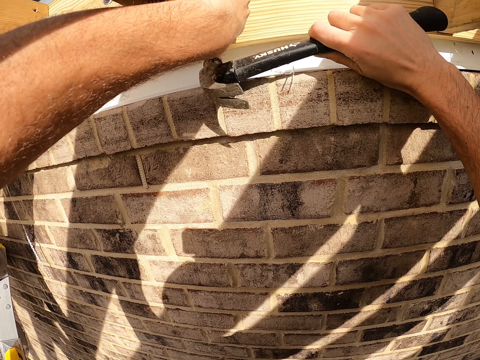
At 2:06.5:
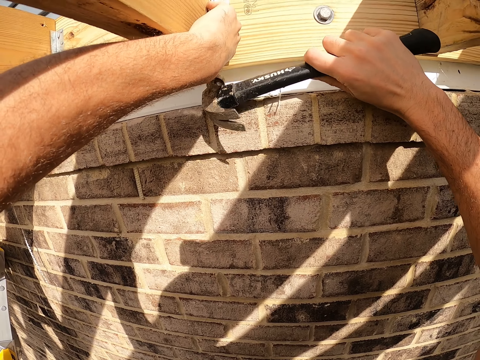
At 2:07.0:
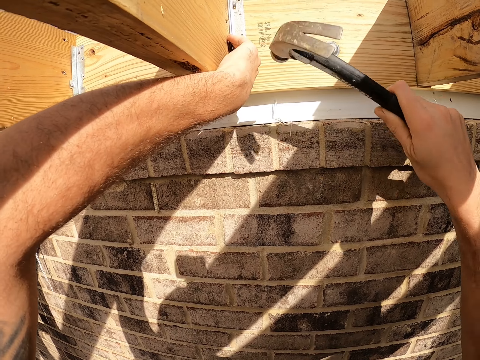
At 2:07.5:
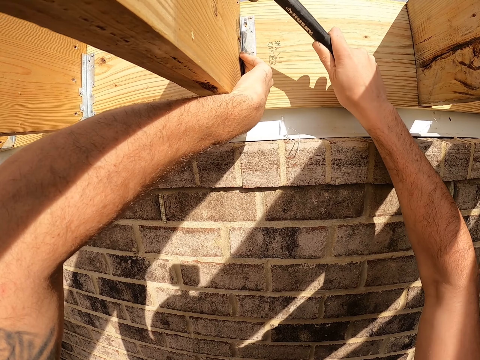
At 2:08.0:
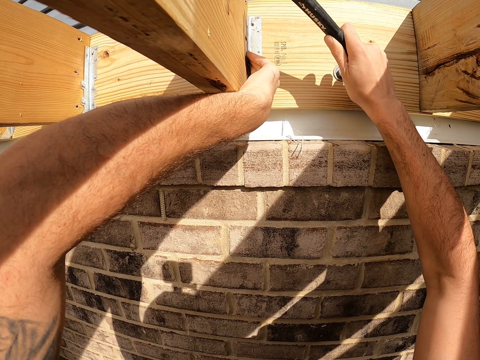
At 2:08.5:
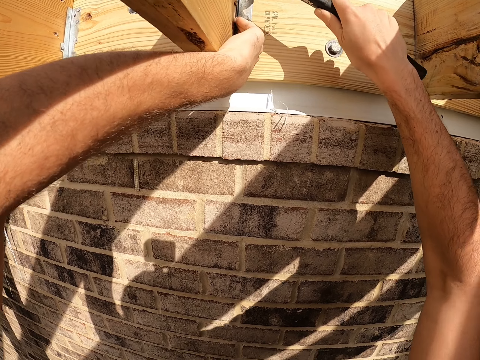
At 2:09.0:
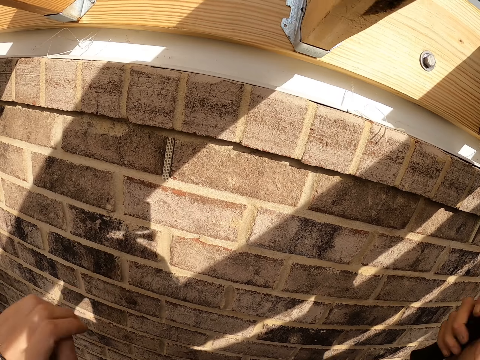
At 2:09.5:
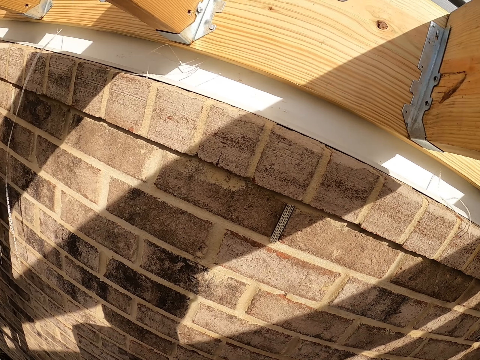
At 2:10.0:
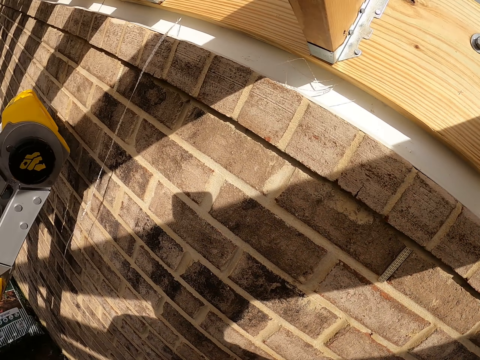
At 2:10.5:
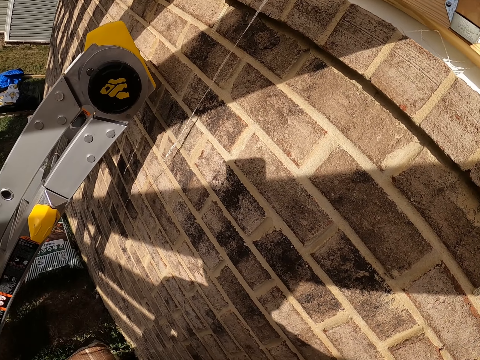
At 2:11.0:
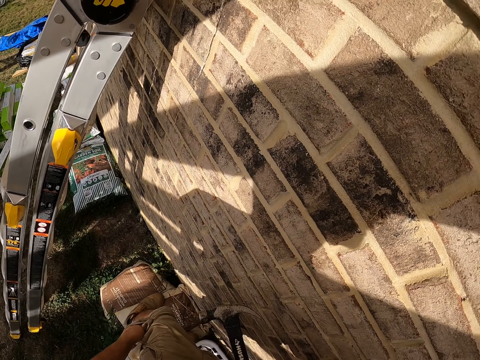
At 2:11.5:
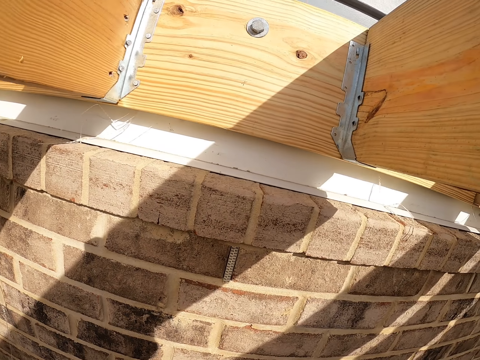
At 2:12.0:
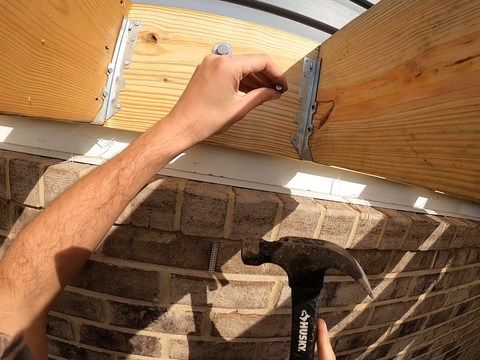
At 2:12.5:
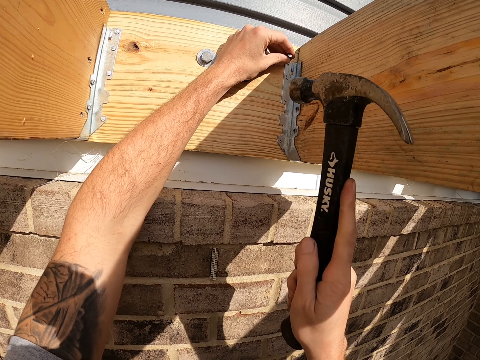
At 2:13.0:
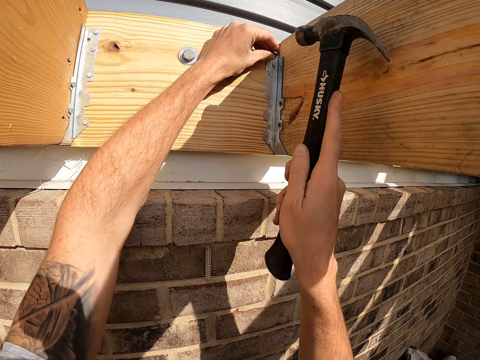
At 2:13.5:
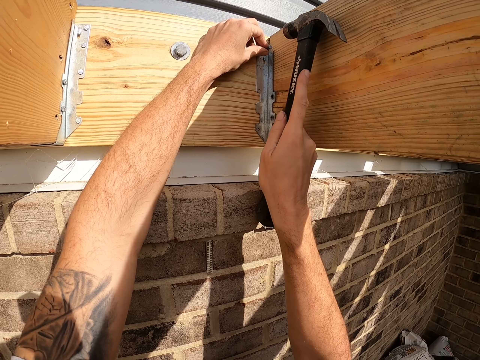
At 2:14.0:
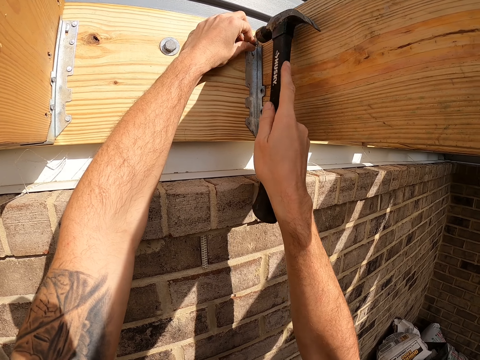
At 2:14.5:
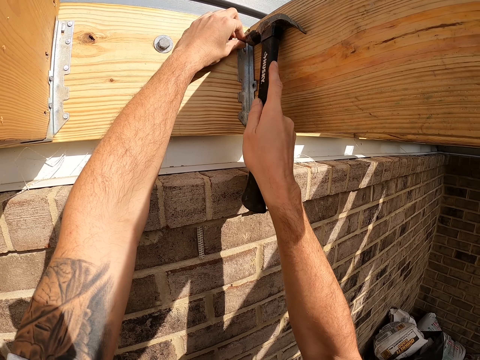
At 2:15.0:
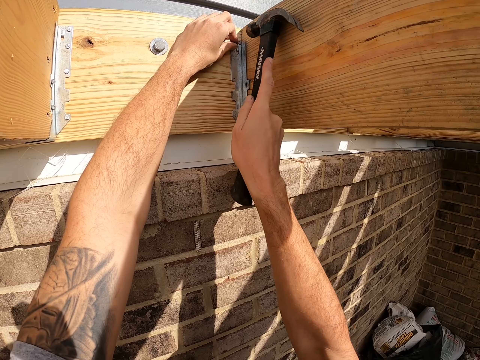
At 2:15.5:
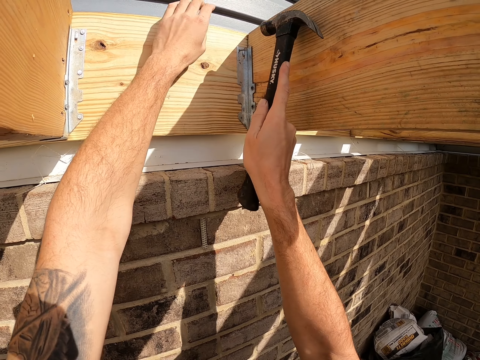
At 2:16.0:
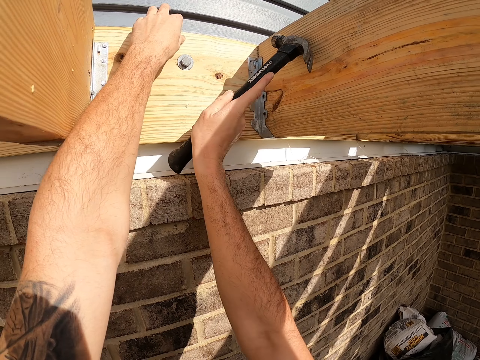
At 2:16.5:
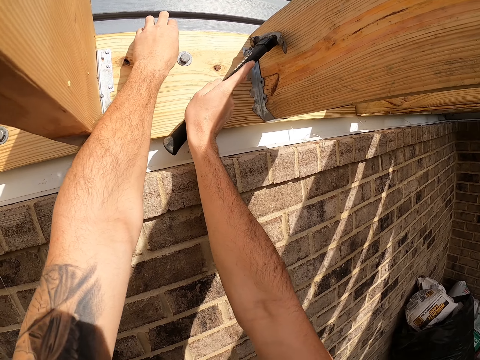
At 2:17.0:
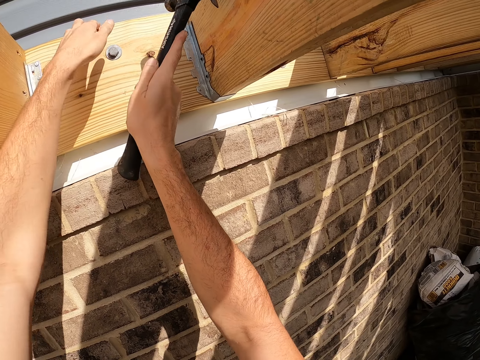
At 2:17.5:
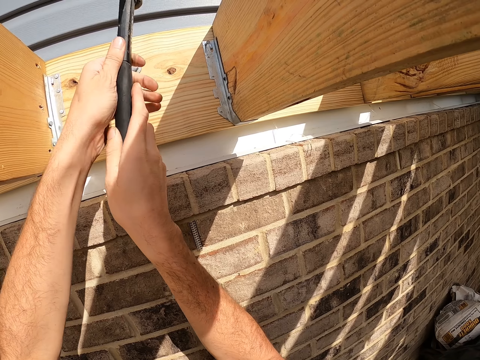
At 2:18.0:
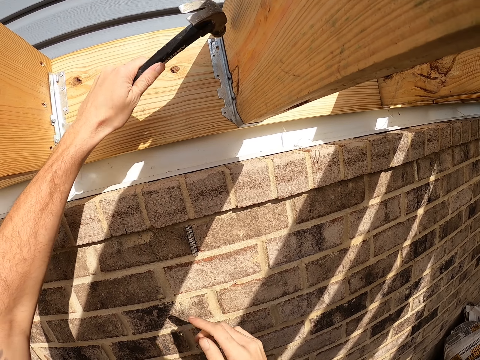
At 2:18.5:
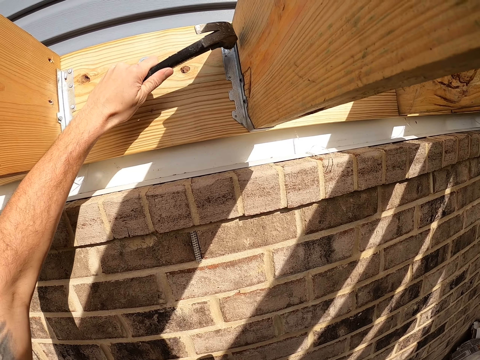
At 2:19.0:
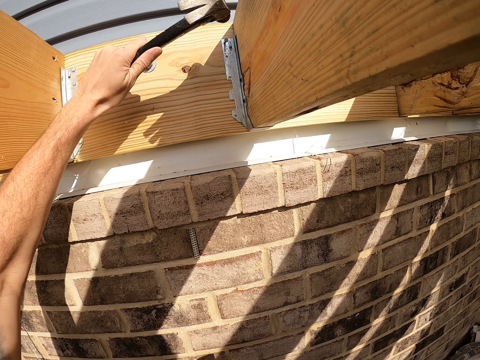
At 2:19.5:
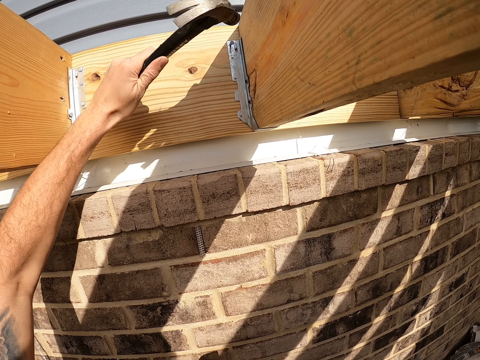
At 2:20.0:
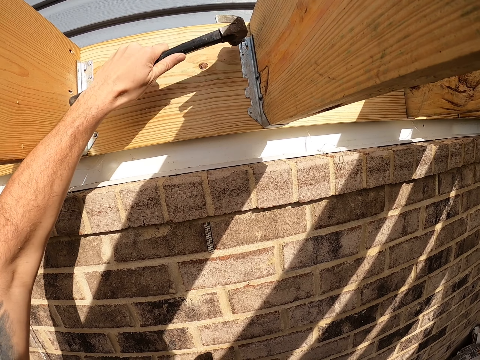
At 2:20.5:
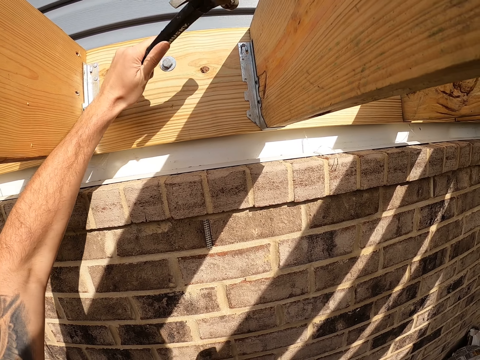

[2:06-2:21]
The camera wearer removes the hammer from something. They look down. They place an iron nail on the wood. They hit the iron nail.

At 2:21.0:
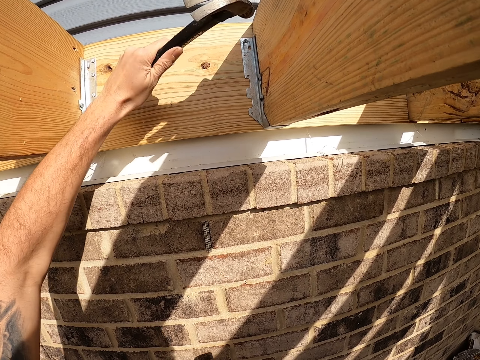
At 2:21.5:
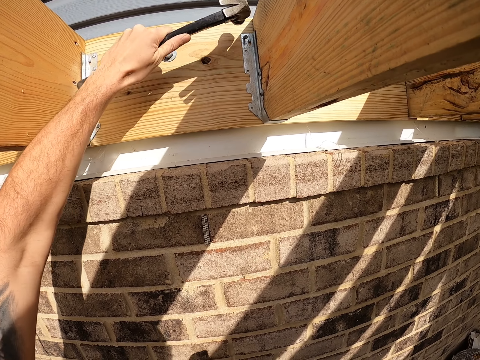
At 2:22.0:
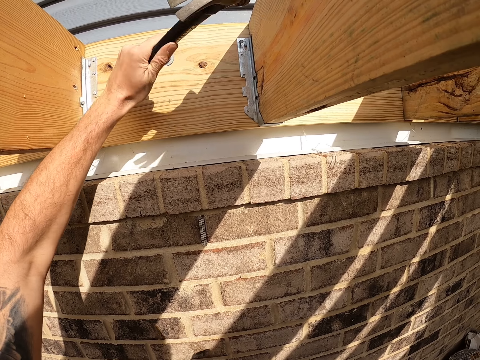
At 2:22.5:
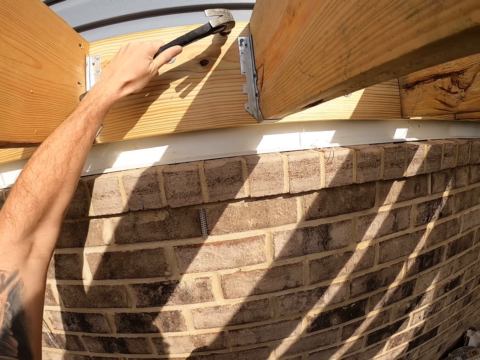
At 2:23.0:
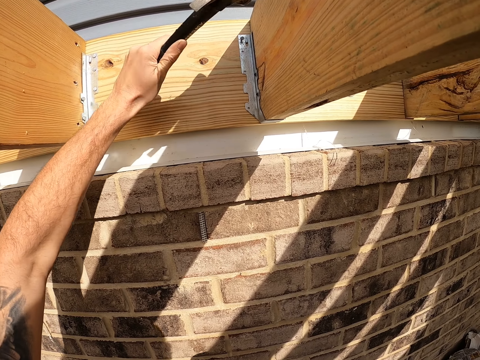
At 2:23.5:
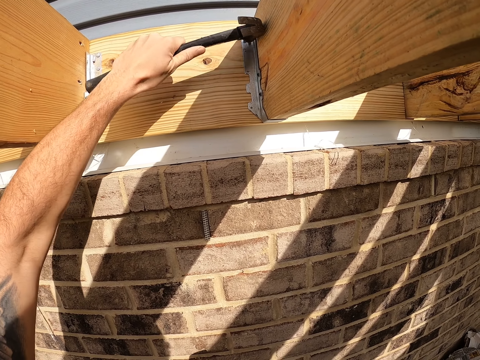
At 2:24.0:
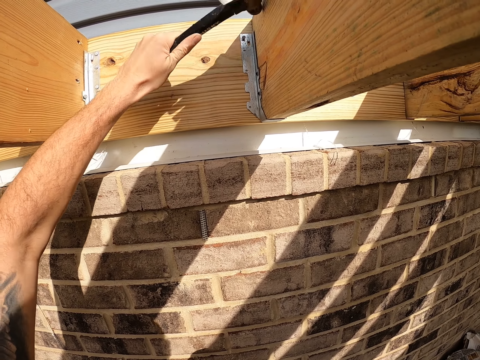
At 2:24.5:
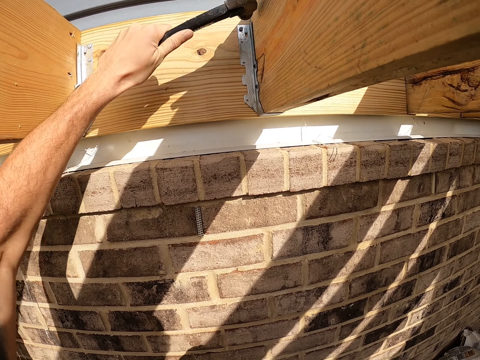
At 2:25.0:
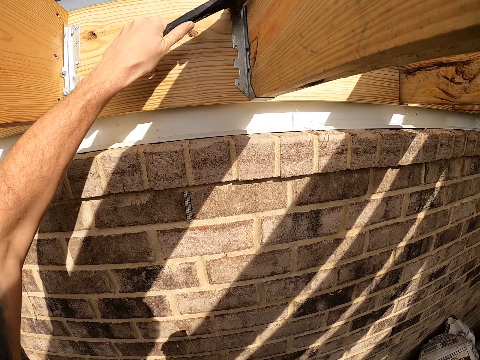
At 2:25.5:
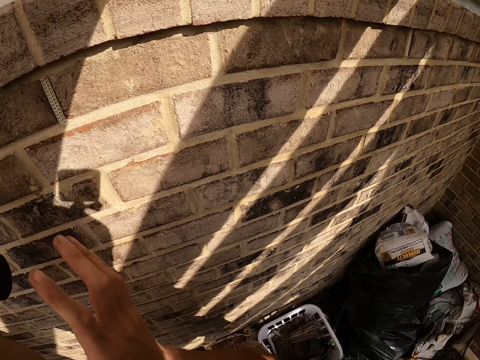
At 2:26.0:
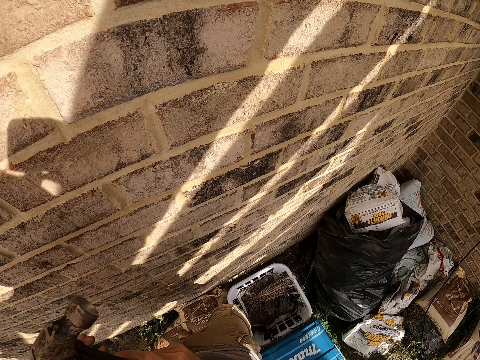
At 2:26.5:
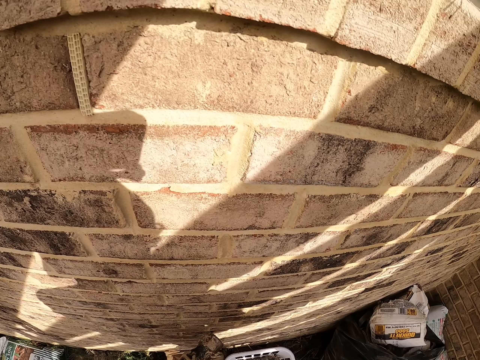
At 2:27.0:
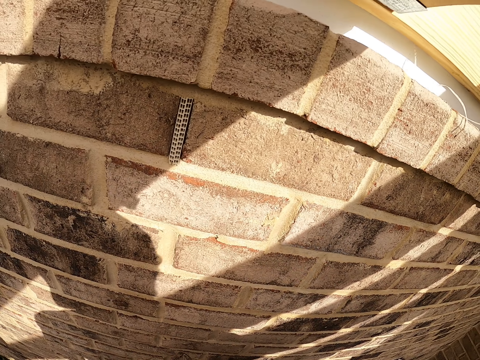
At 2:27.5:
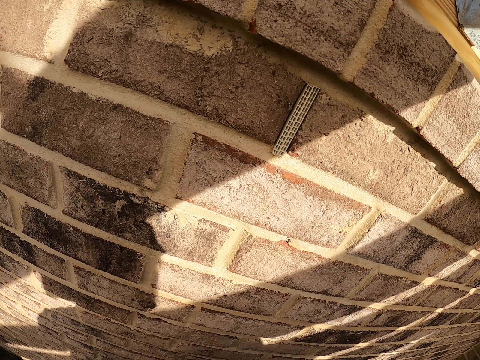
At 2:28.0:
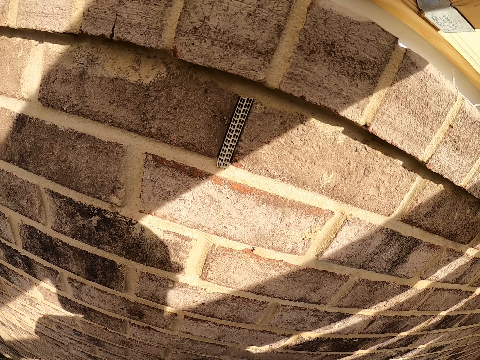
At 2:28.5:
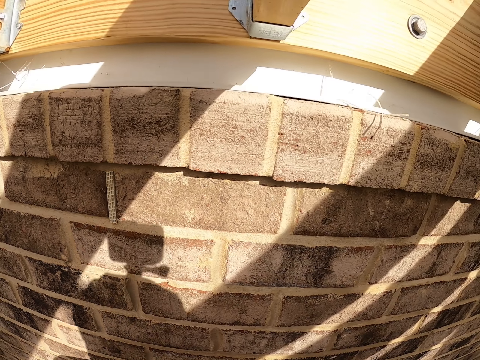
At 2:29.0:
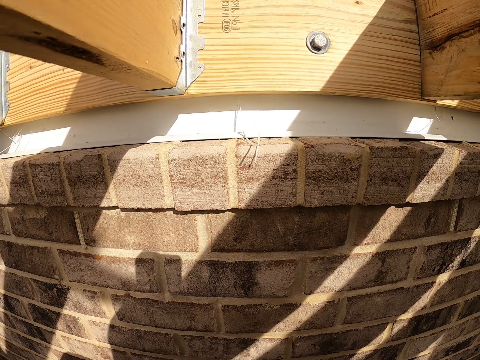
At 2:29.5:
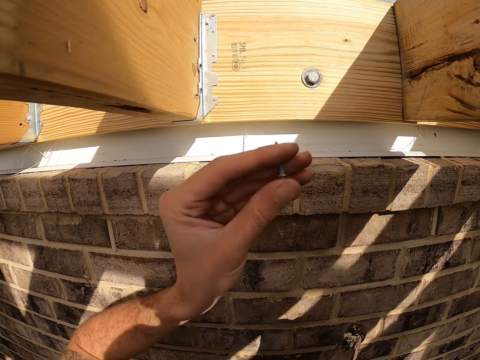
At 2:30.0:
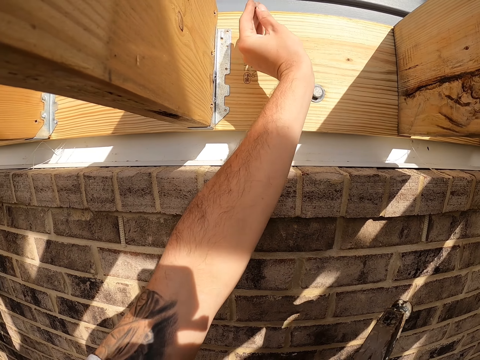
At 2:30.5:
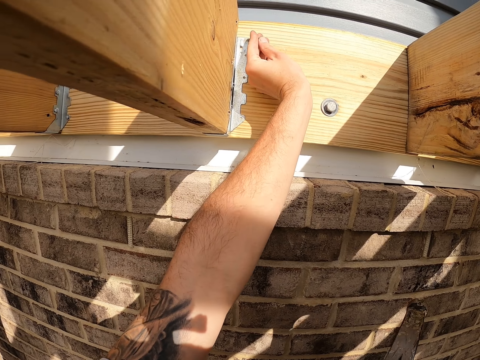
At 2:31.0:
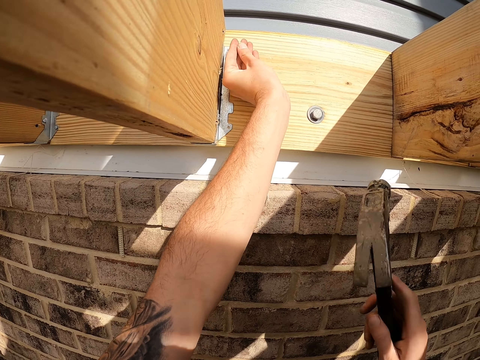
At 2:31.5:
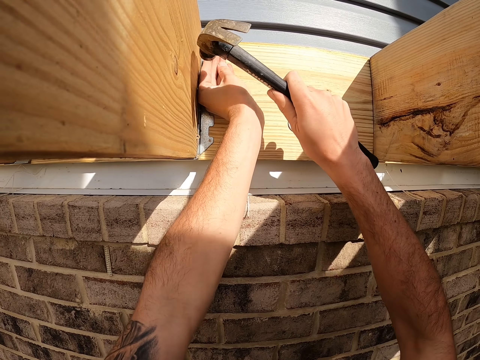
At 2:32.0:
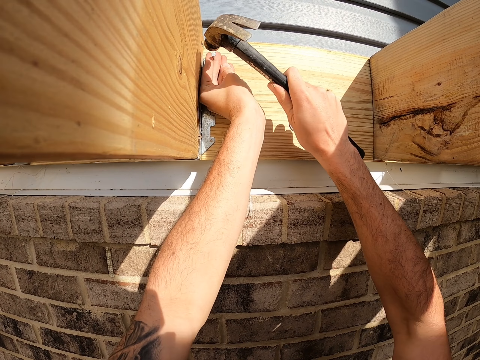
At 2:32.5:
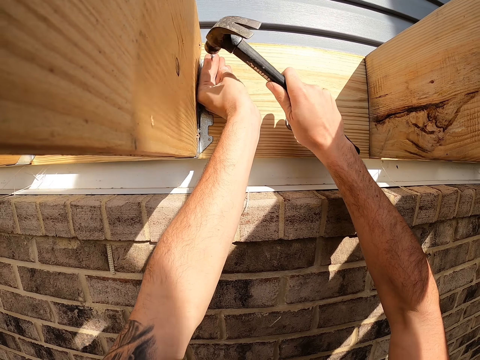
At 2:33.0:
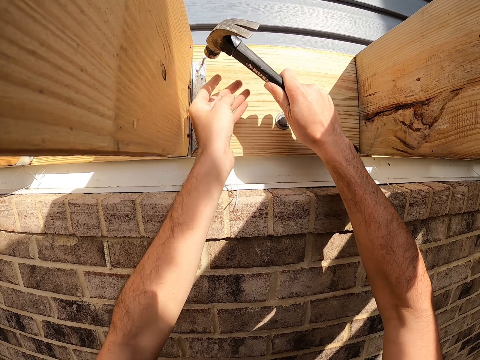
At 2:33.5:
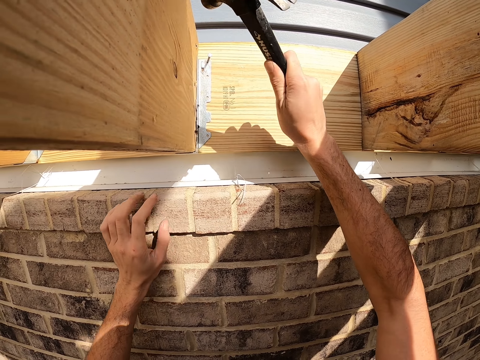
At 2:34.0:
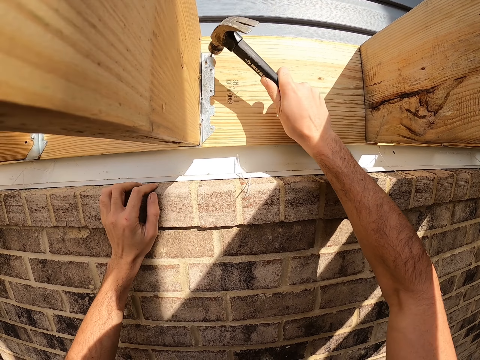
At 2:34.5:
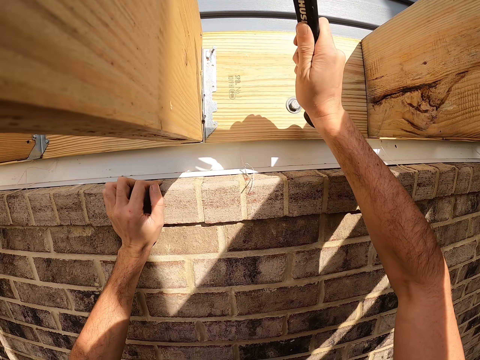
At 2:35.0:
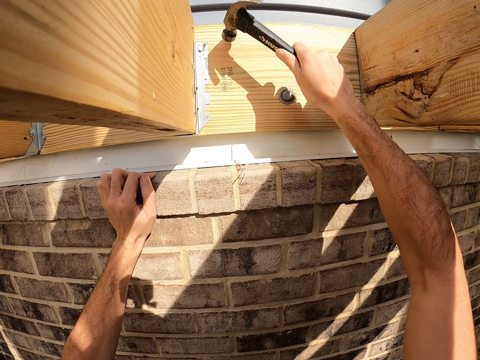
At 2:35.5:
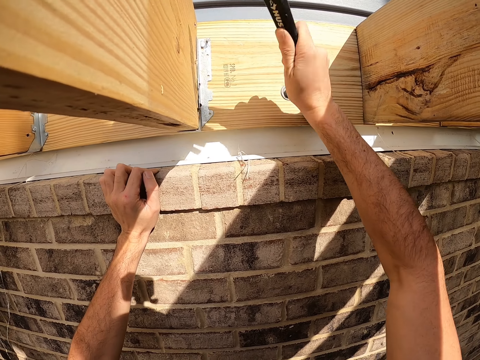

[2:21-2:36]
The camera wearer looks around. They place an iron nail on the wood. They hit the iron nail.
